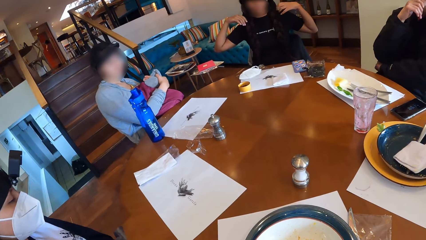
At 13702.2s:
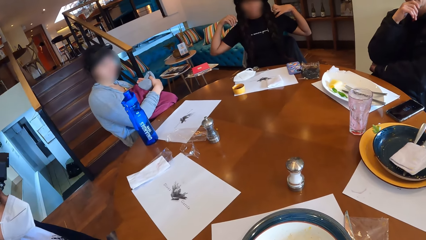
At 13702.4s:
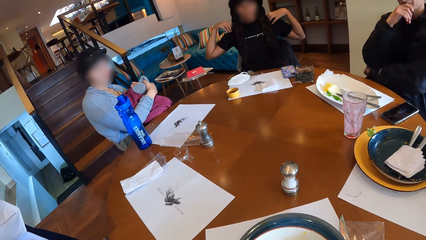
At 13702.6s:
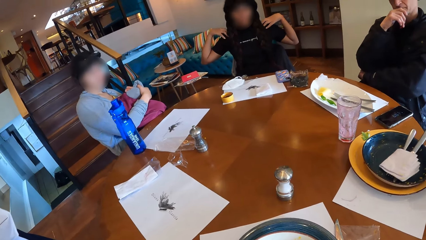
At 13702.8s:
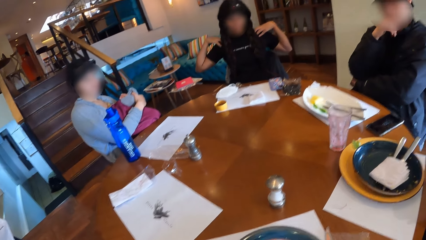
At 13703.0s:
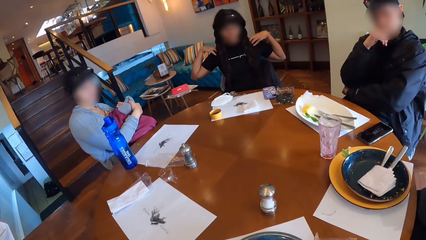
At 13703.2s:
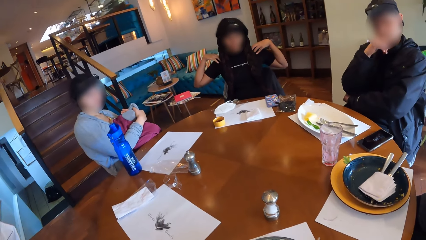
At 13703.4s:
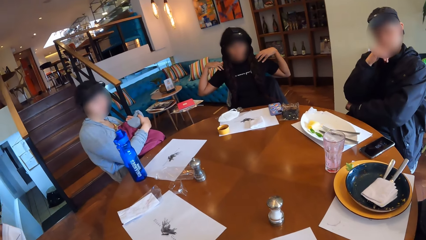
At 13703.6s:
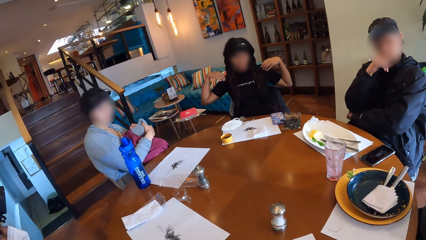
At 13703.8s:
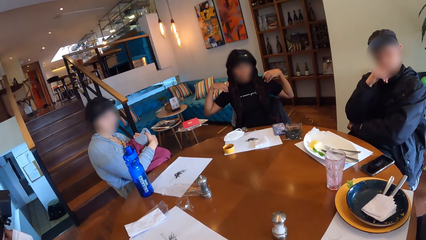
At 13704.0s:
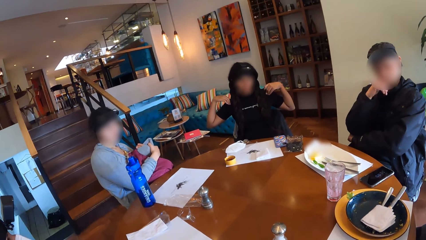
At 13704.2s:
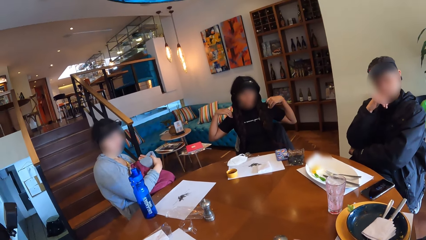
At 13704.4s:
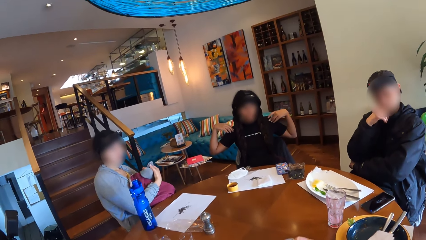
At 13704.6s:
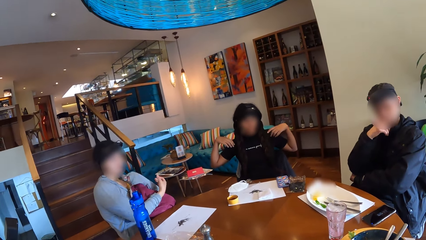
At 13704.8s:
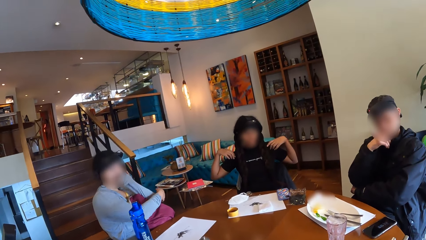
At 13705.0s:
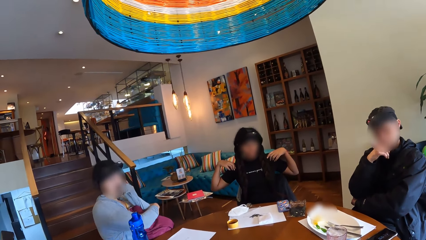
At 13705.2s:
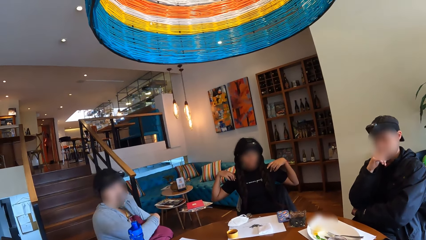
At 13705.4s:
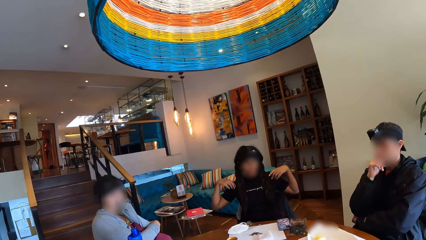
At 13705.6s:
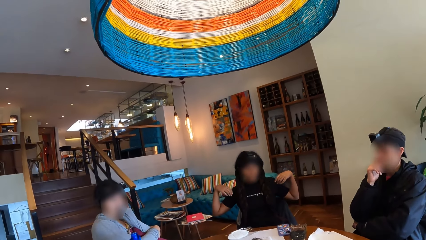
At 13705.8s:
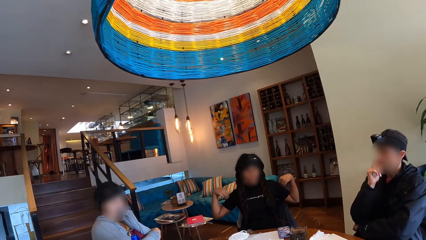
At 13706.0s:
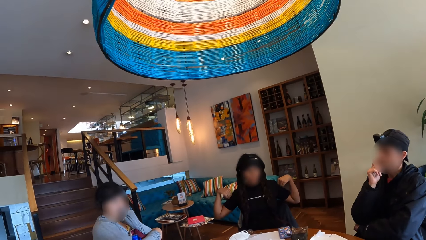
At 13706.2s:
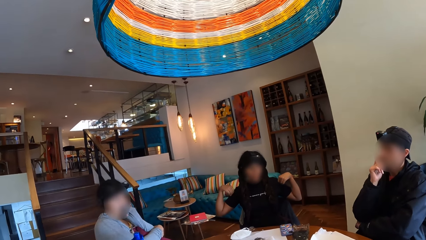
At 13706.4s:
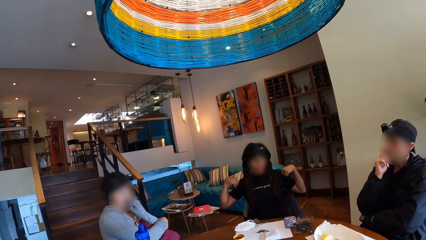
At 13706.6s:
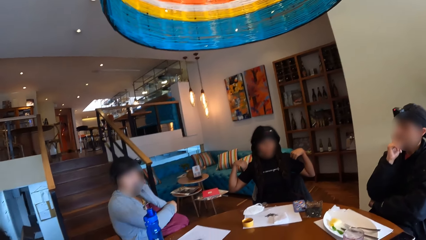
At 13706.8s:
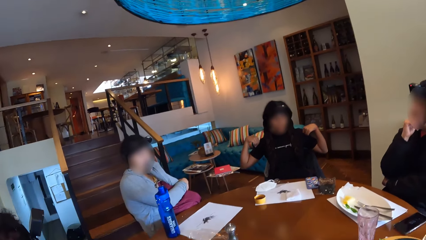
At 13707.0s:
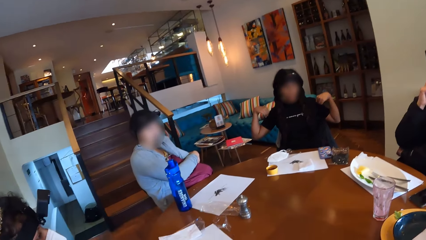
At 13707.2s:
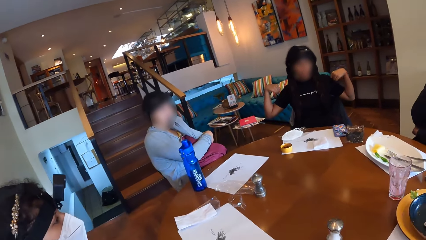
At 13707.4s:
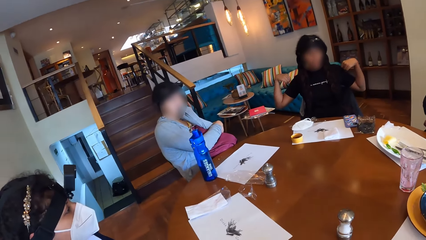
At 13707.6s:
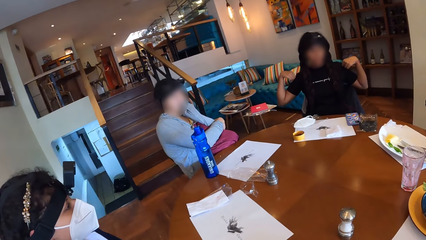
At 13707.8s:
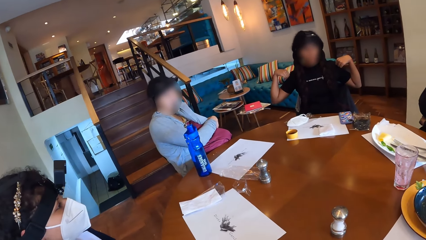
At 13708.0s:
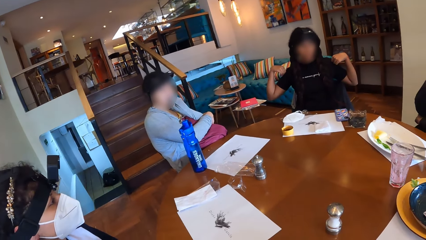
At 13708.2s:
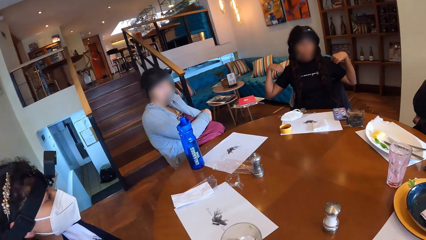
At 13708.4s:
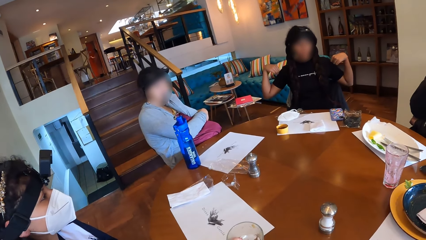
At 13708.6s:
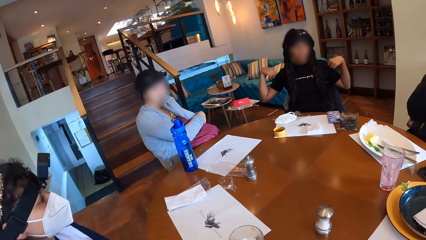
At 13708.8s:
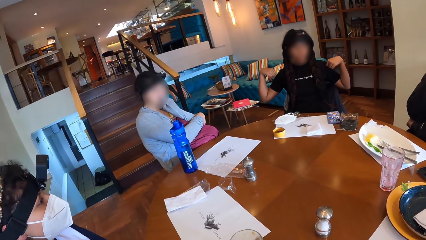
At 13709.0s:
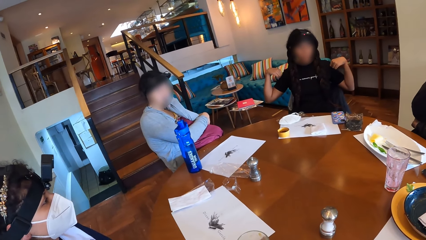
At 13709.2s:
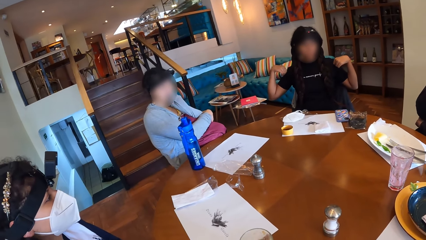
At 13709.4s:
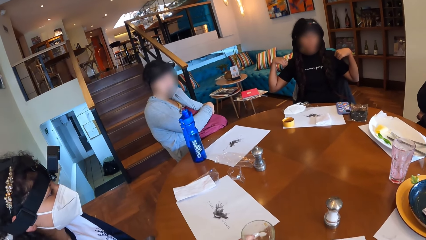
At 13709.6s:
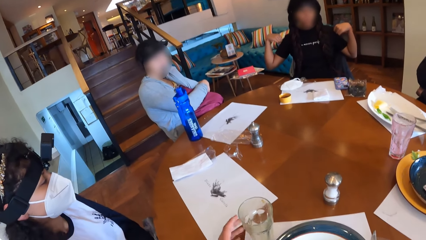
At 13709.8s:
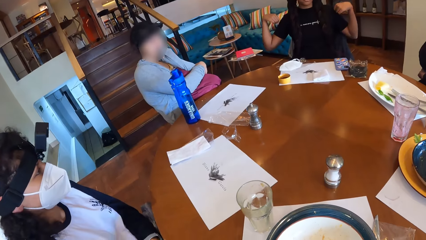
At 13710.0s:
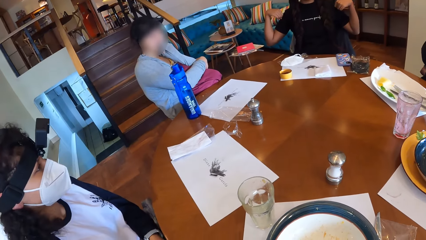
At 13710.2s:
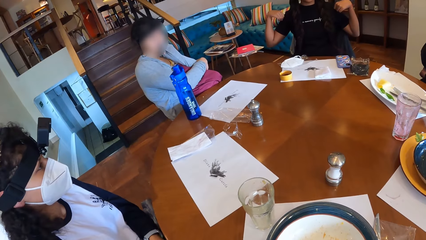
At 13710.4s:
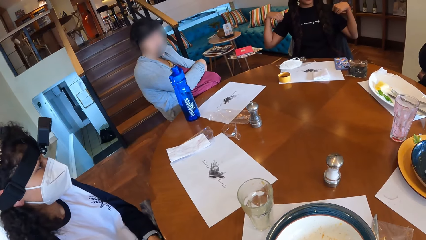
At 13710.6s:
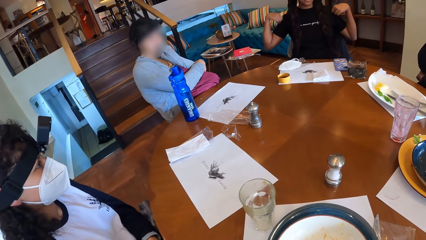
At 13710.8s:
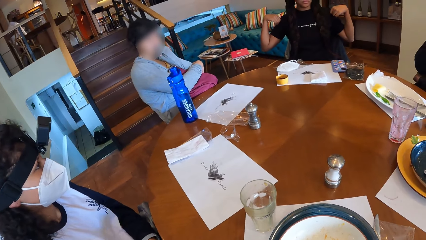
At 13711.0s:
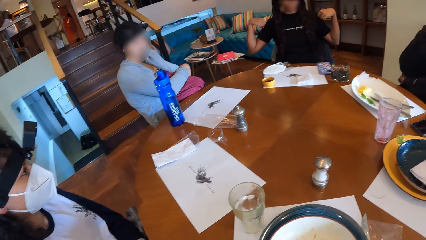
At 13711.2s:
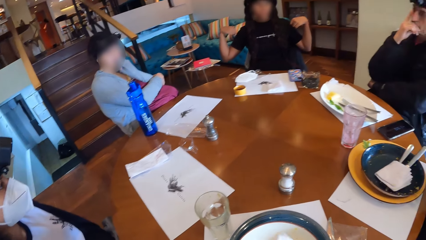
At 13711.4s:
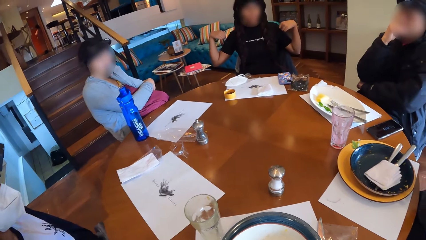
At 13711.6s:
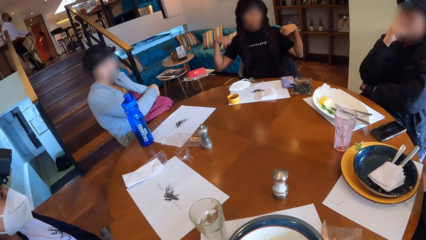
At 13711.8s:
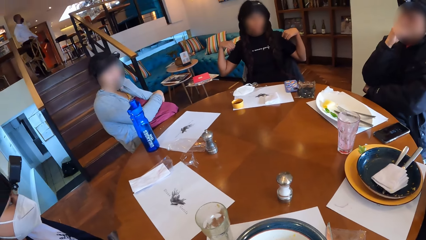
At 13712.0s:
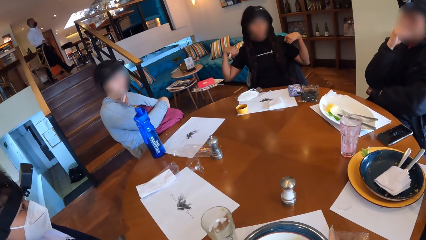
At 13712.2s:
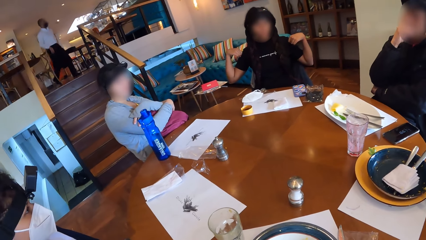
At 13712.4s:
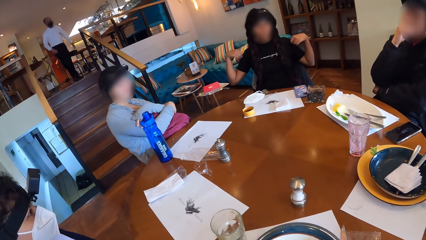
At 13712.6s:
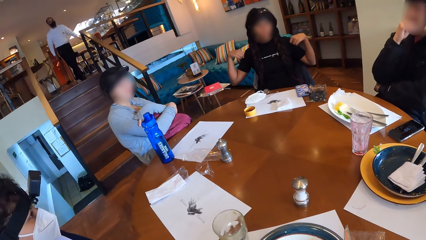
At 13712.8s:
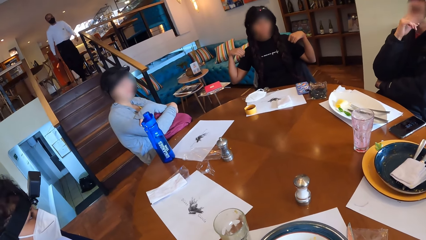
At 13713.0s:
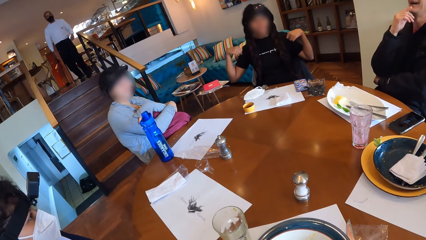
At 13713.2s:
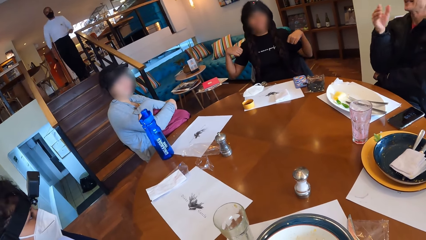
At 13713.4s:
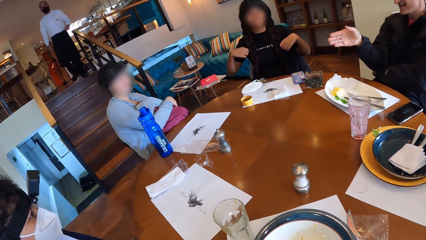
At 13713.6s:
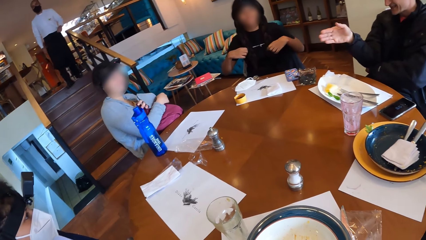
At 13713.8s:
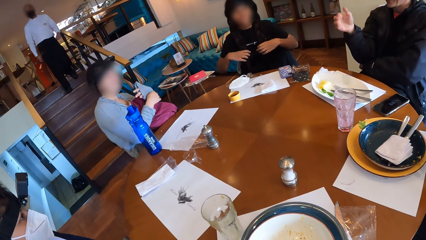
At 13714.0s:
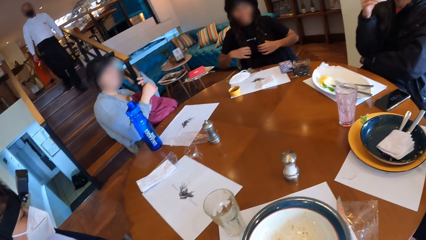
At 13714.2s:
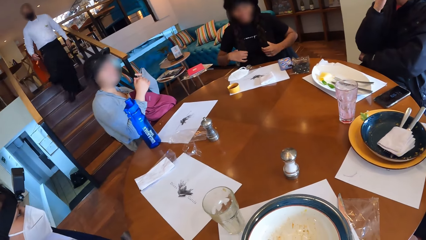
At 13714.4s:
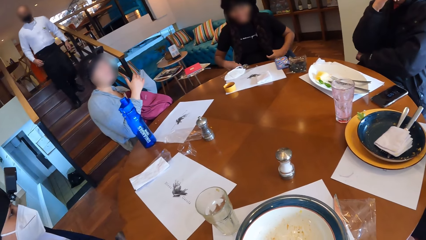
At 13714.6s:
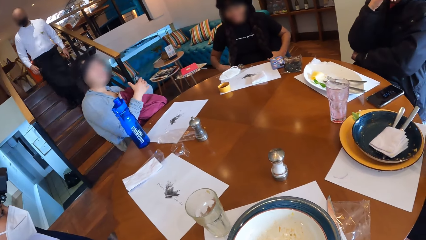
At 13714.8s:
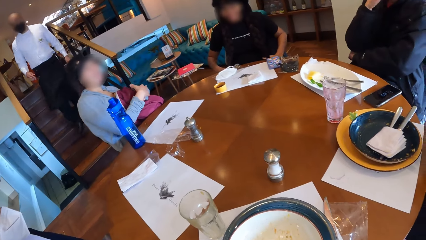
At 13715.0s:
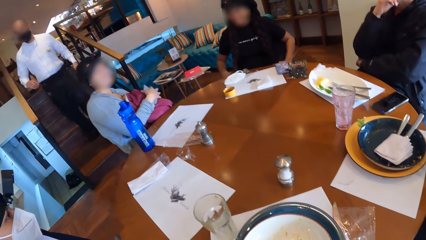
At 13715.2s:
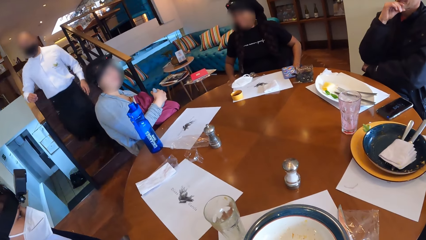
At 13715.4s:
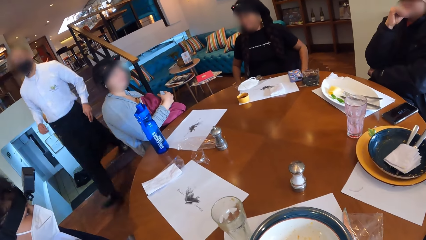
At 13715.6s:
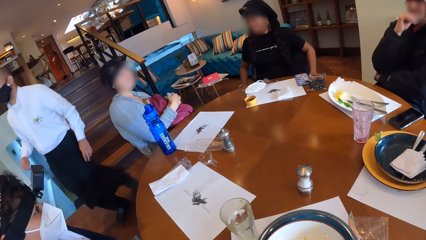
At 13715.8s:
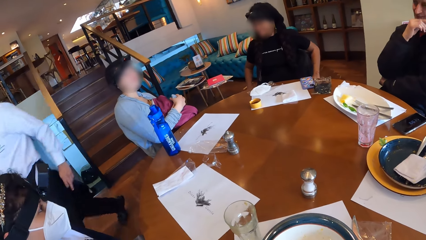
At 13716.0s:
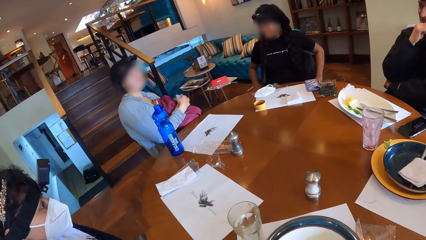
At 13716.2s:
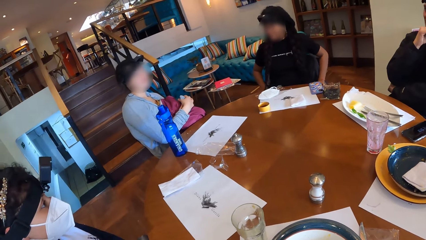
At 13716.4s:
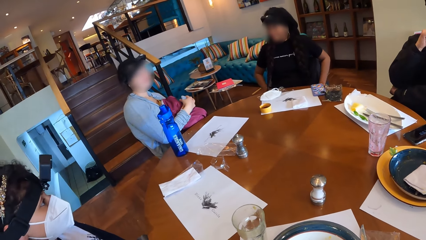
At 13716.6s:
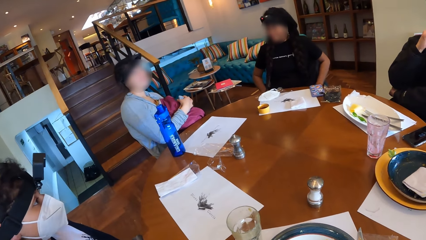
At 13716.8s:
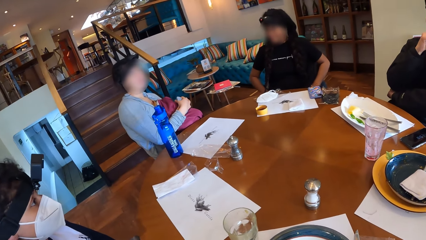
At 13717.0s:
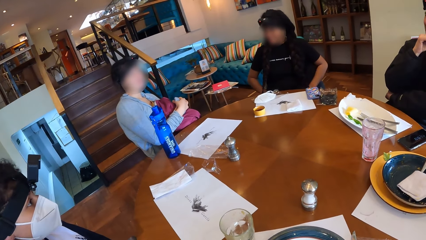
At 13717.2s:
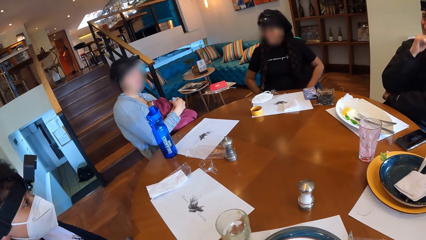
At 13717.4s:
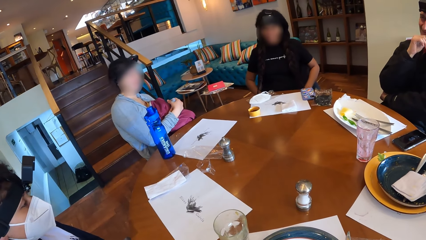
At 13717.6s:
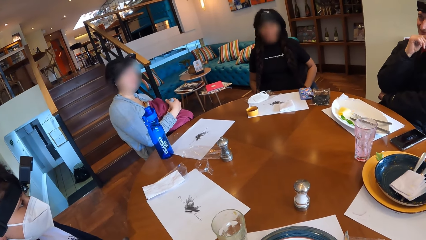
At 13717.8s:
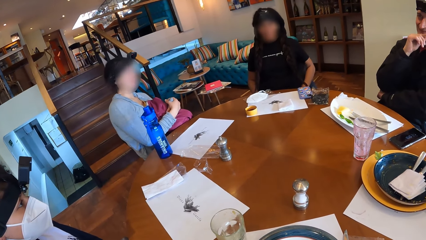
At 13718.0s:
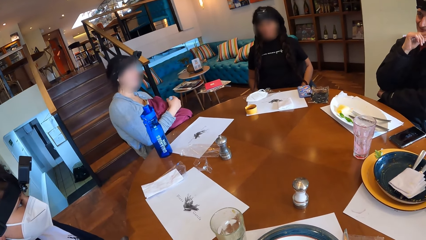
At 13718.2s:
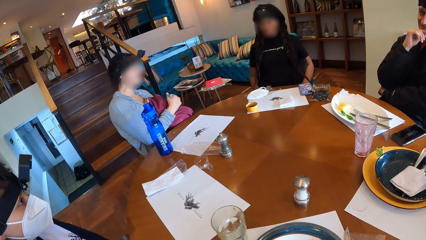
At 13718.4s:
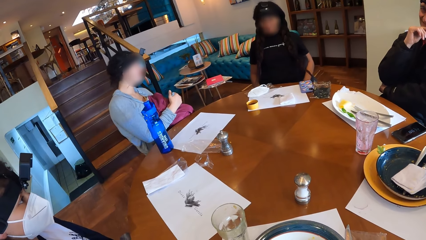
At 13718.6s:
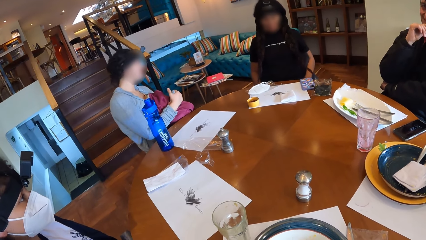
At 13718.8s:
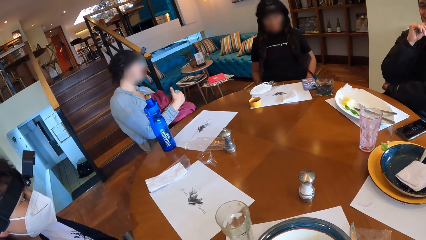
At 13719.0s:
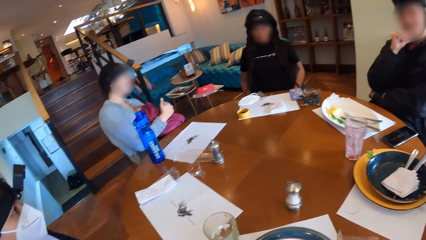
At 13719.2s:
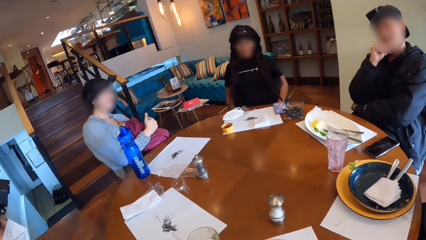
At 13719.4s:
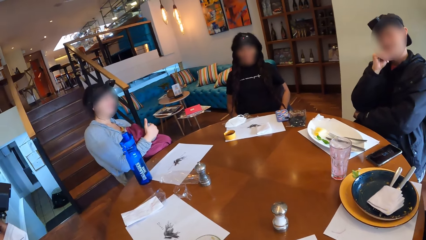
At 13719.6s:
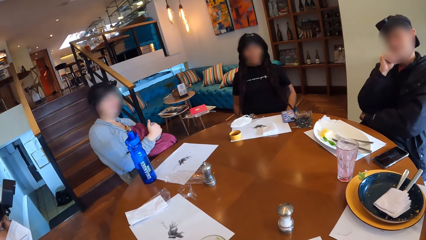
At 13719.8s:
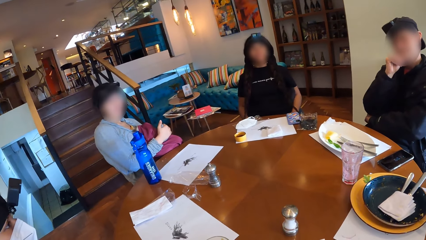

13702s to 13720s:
A woman places both hands on her shoulders. She moves her hands. Another woman puts her hand on her face. The camera wearer looks around. A waiter walks down the flight of stairs. The first woman strokes her hair with both hands. A man moves his hand.
